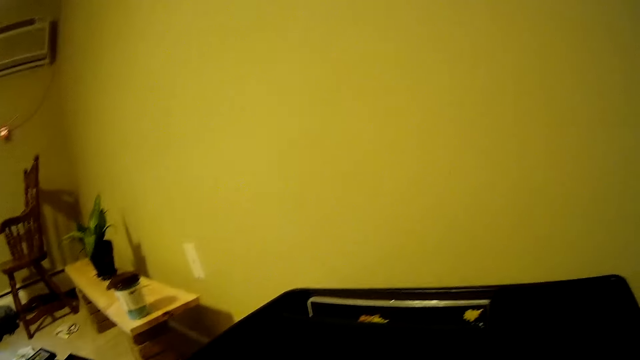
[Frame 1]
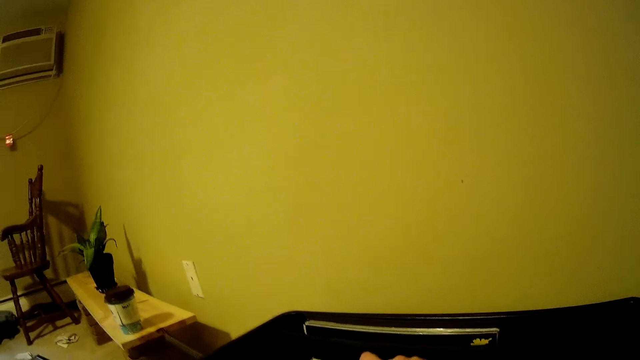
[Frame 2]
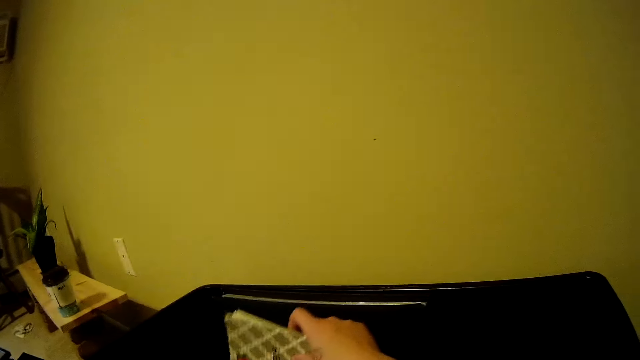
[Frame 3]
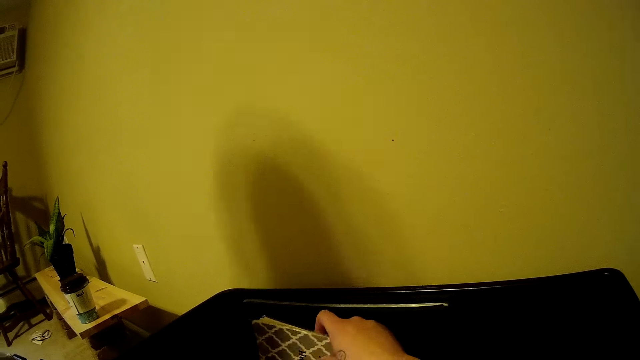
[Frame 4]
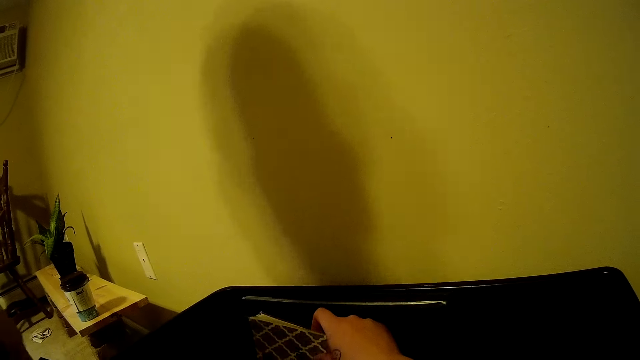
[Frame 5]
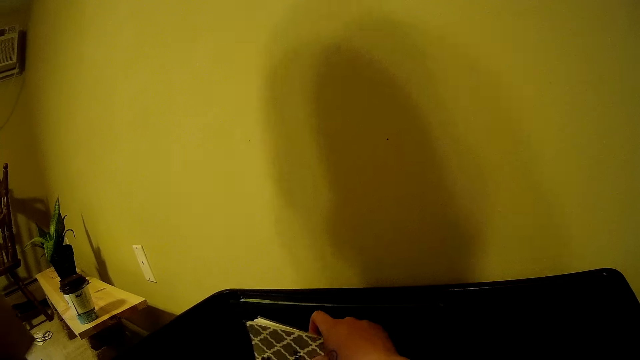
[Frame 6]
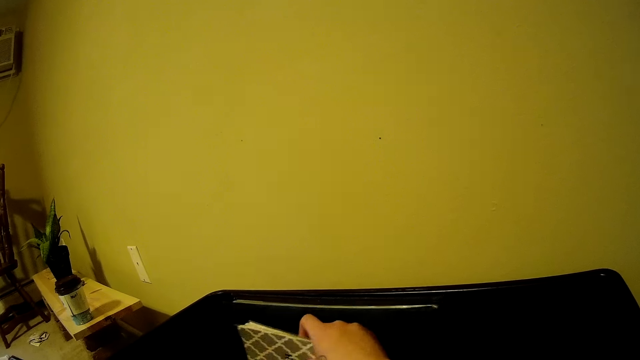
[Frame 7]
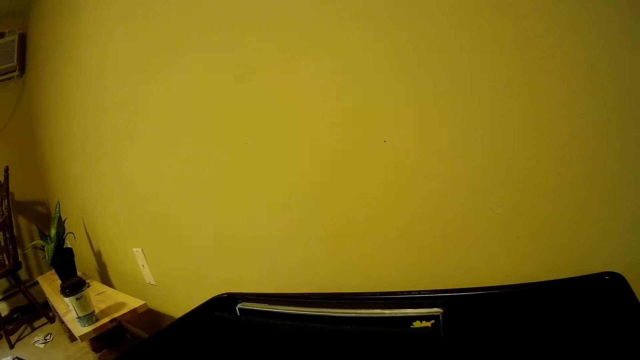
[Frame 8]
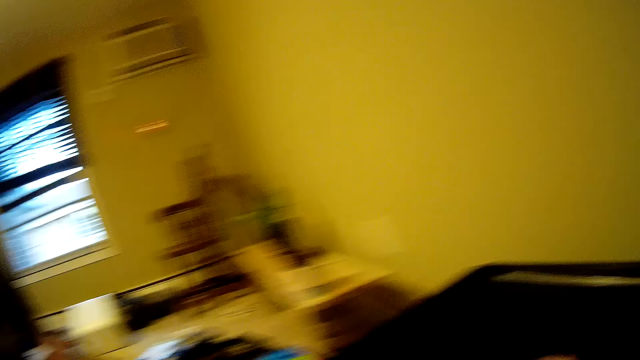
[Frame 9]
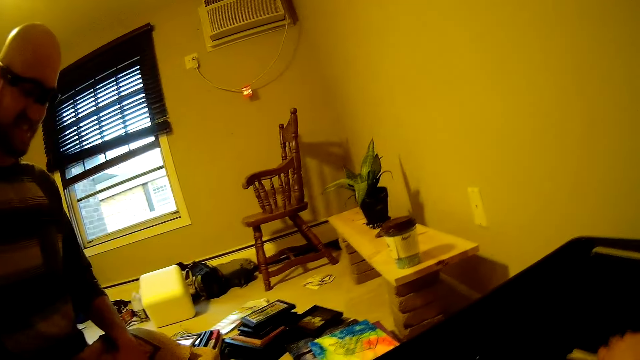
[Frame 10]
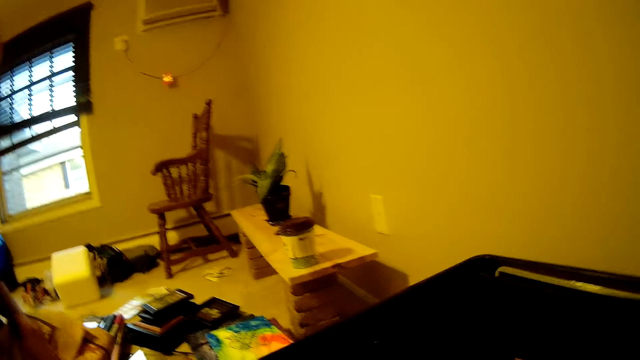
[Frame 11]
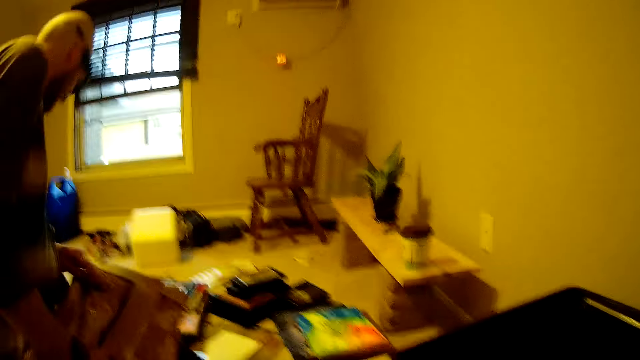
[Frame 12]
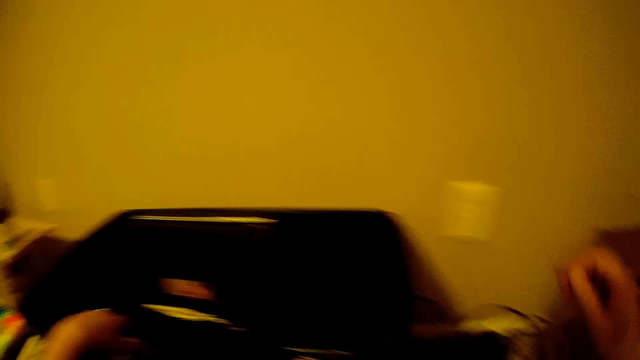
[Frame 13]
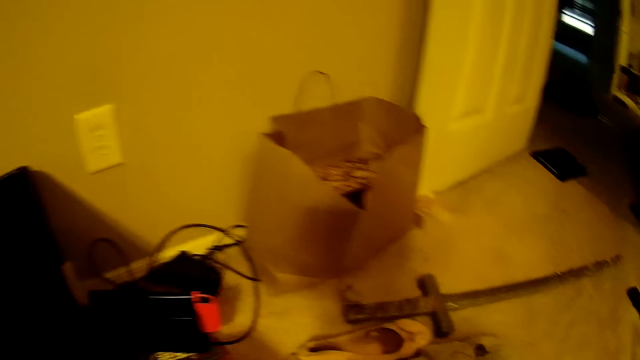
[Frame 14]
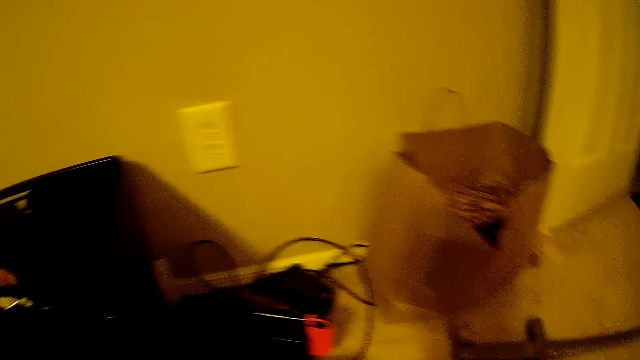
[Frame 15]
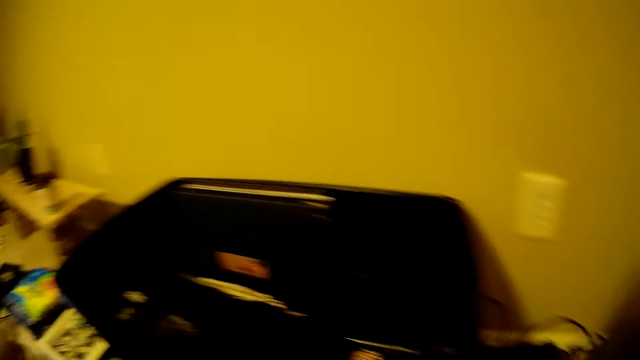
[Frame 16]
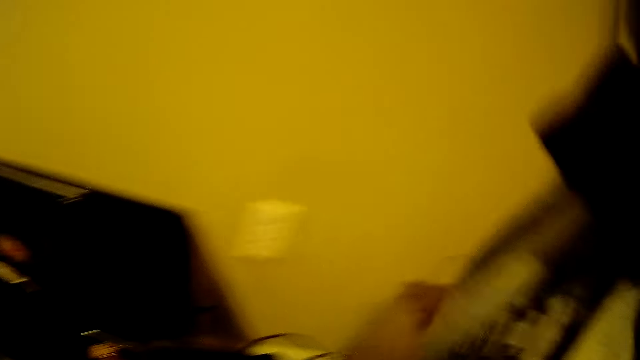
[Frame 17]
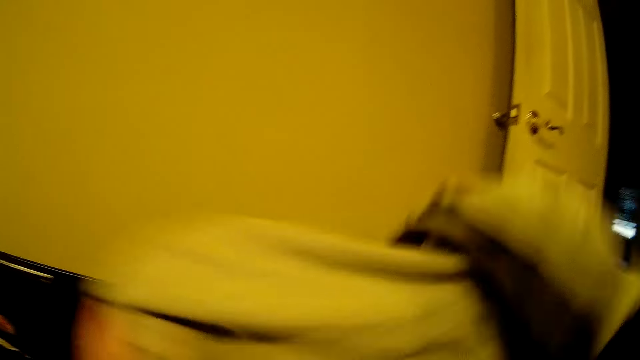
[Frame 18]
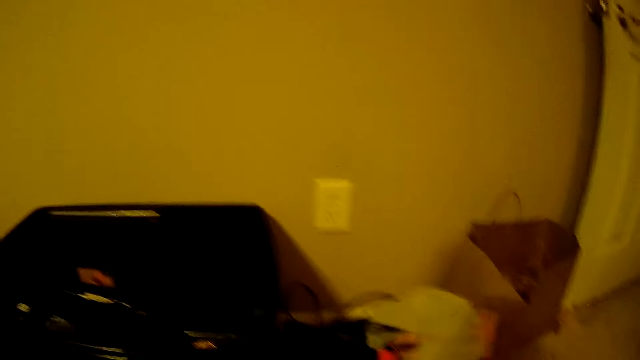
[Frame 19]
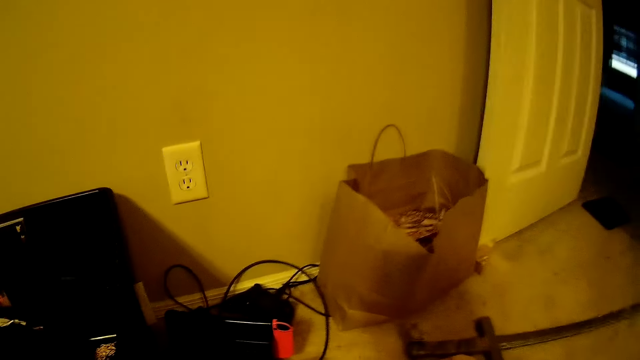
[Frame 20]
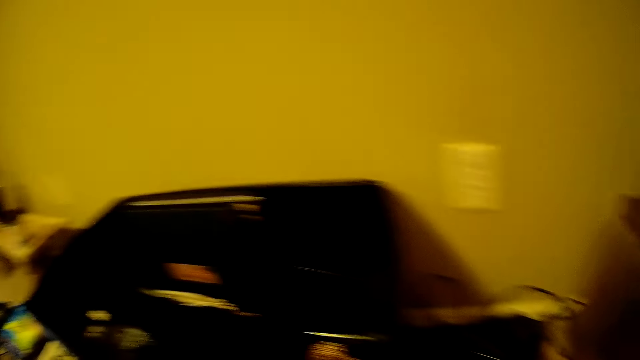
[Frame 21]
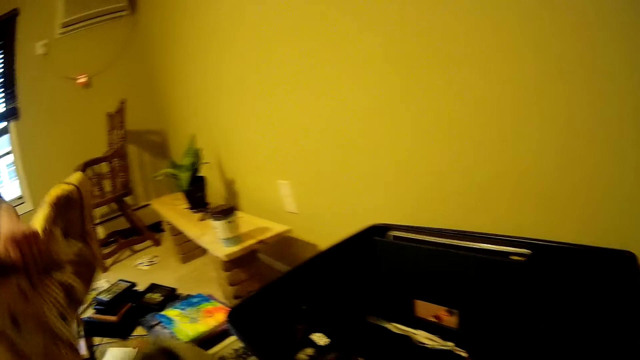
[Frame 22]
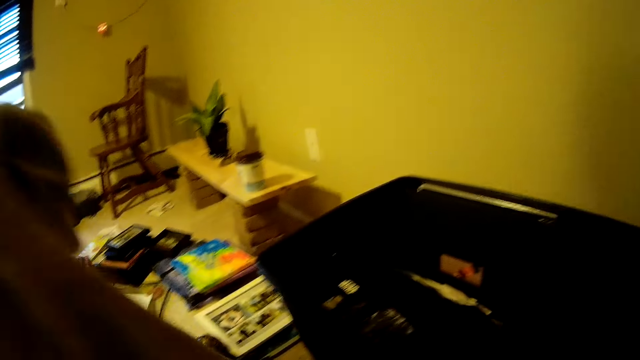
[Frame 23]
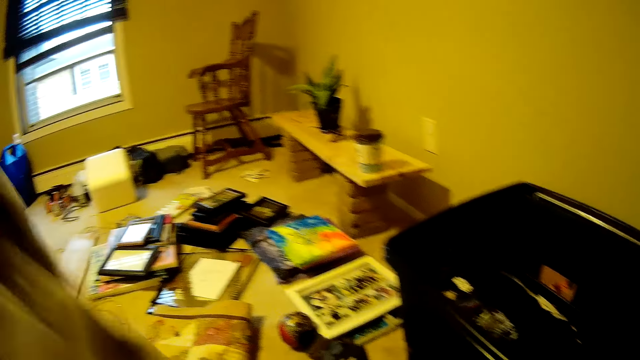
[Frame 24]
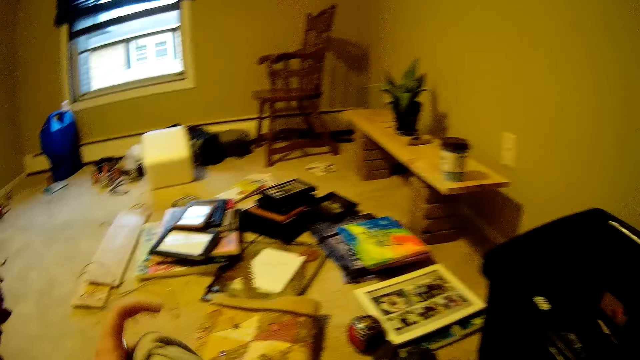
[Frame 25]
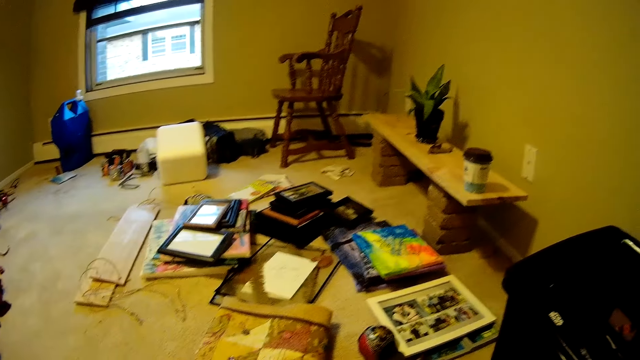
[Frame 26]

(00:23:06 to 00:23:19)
The camera wearer picks up the small book from the box with her right hand. She arranges items in the suitcase. She looks at a person. The person takes items on the floor. The camera wearer looks around. She picks up some cloths from the floor with her right hand. She holds the clothes. She drops the cloth on the floor. She folds the clothes.

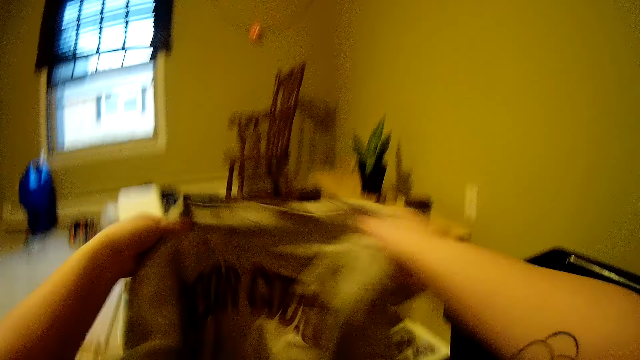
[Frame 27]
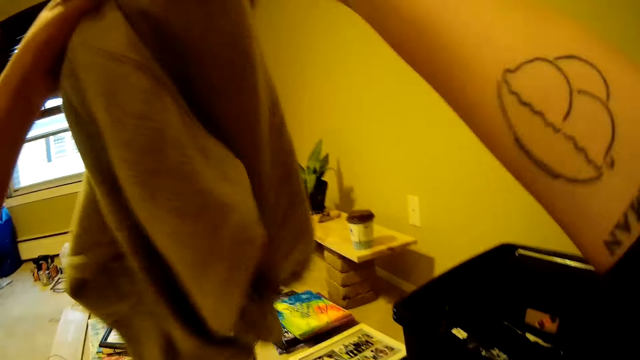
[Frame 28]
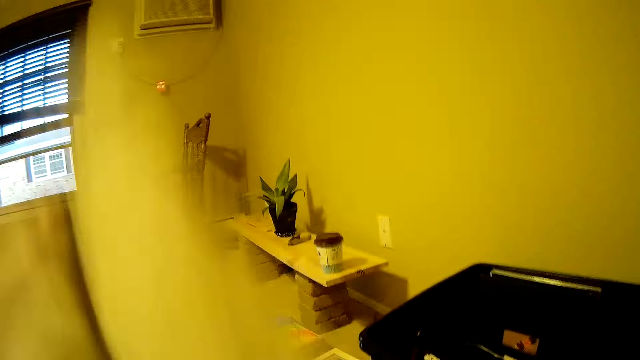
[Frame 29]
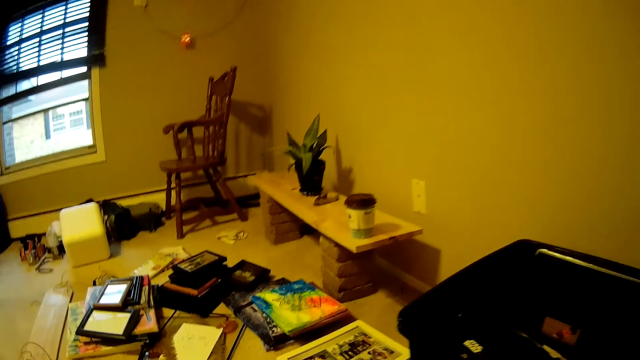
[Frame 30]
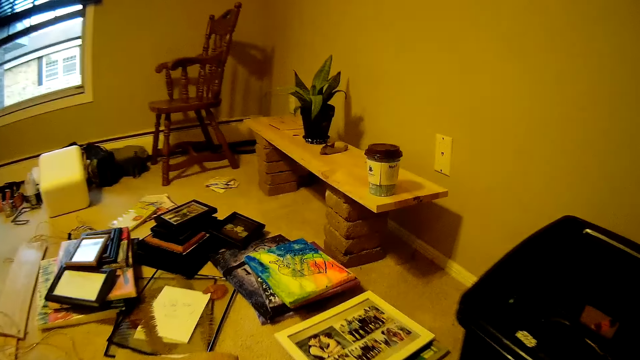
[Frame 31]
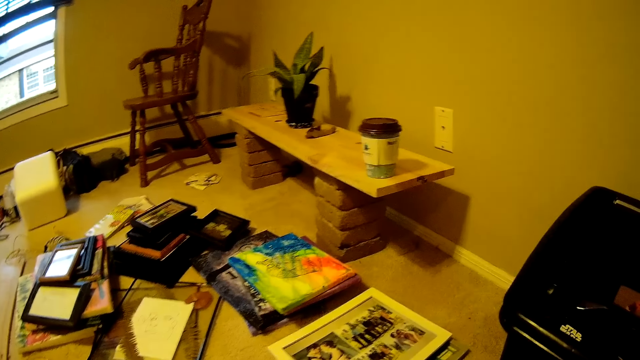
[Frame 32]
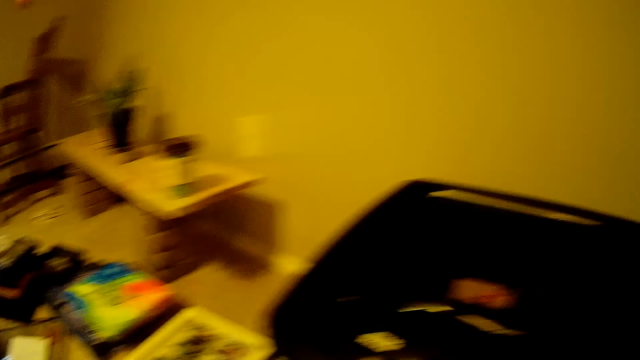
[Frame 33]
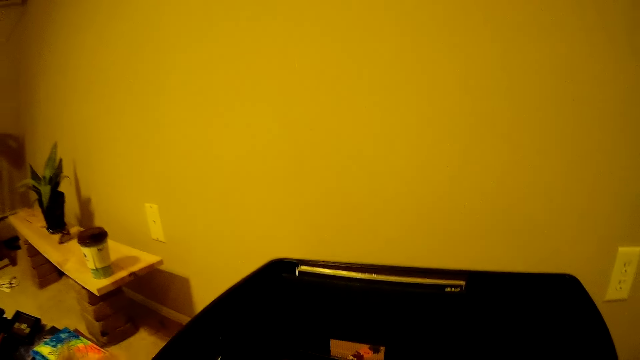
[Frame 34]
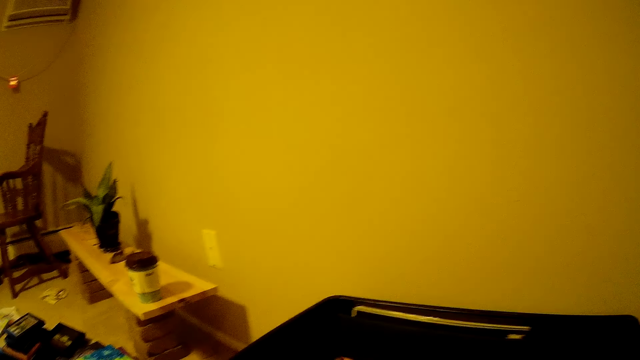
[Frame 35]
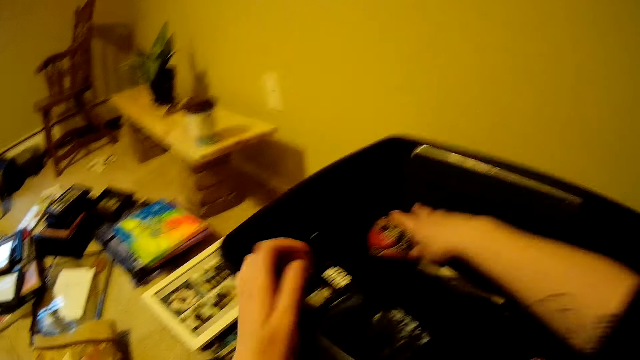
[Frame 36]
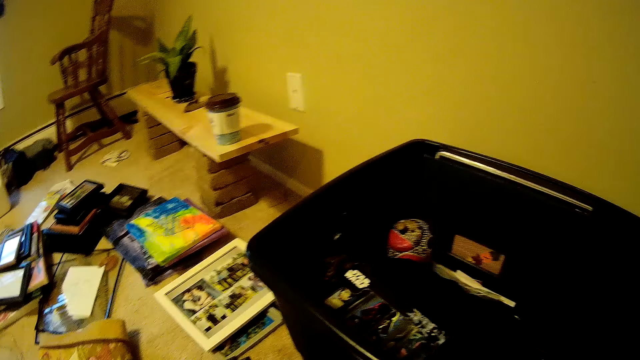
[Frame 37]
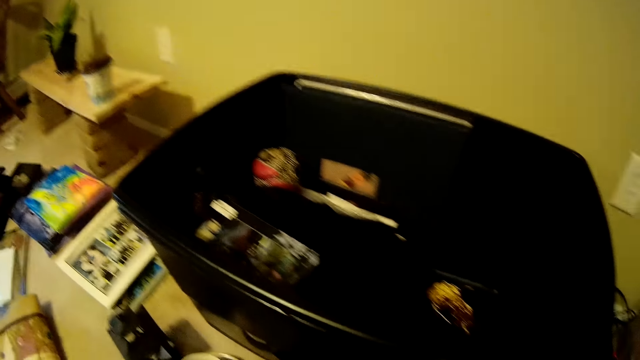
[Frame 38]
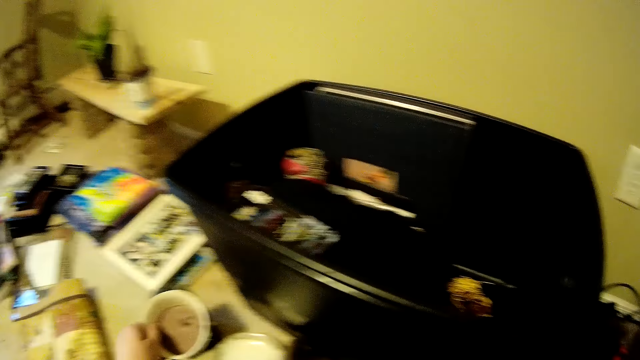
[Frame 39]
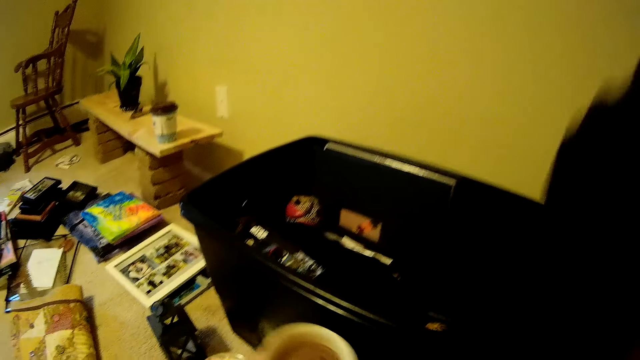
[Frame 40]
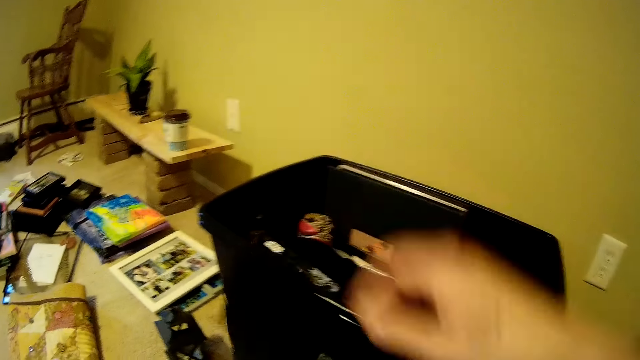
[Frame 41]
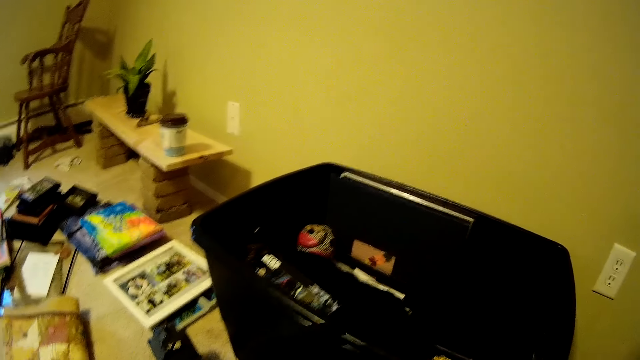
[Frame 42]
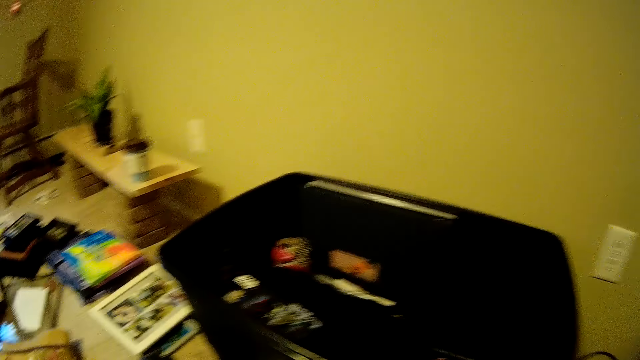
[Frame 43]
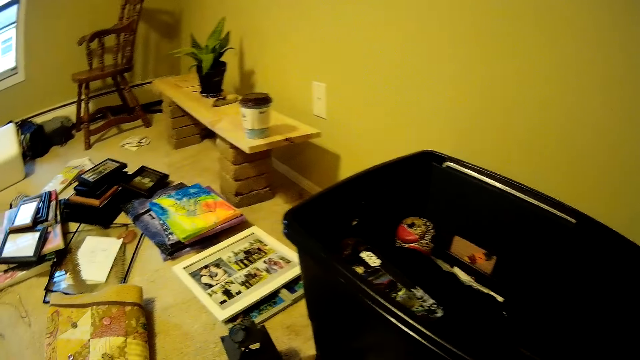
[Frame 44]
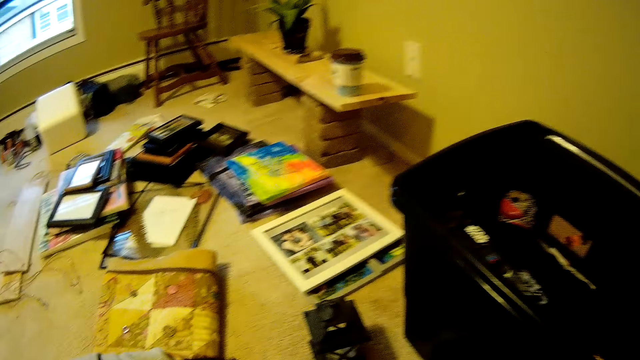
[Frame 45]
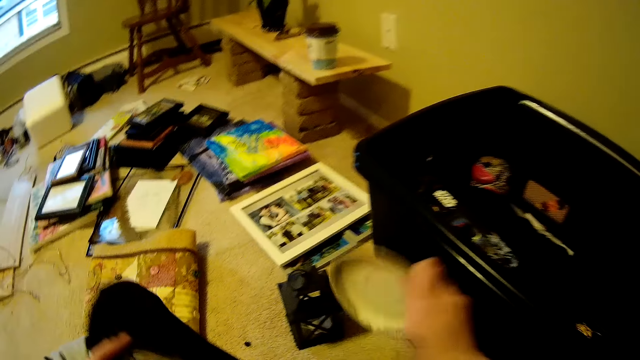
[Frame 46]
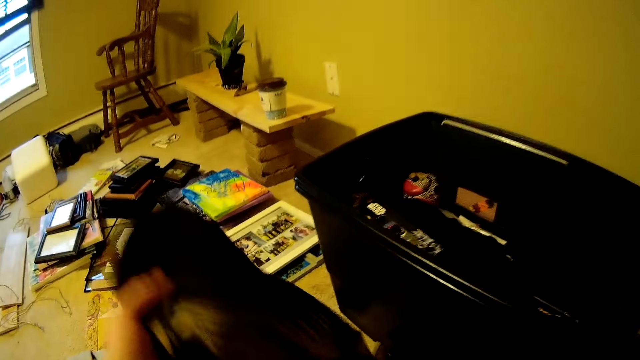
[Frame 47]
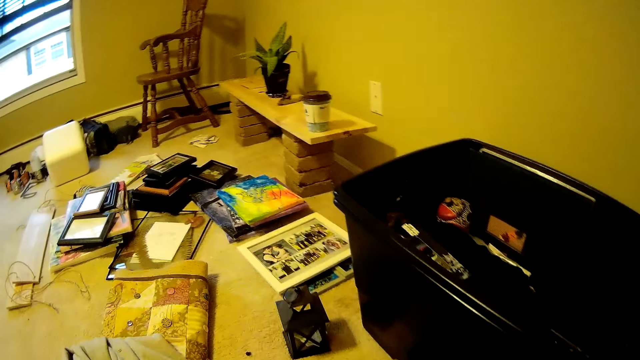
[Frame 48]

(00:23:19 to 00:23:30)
The camera wearer puts clothes in the suitcase. She puts a small container inside the plastic bucket with her right hand. She carries a mug from the floor with her left hand. She takes a tin. She folds a cloth with her right hand. She covers the tin with the cloth. She takes a ceramic plate from the floor with her right hand.
